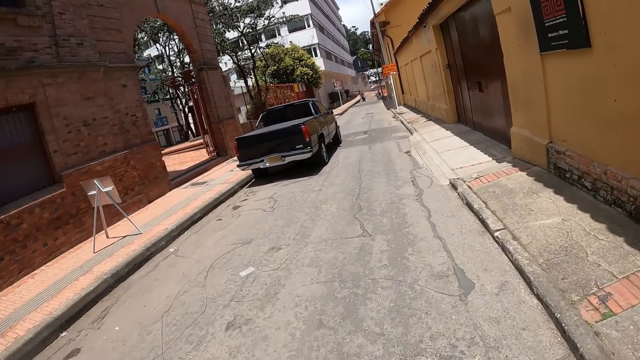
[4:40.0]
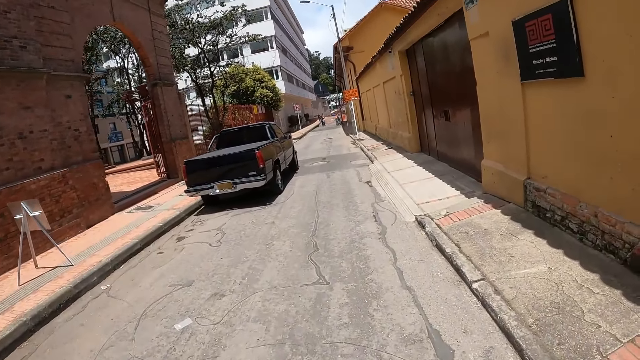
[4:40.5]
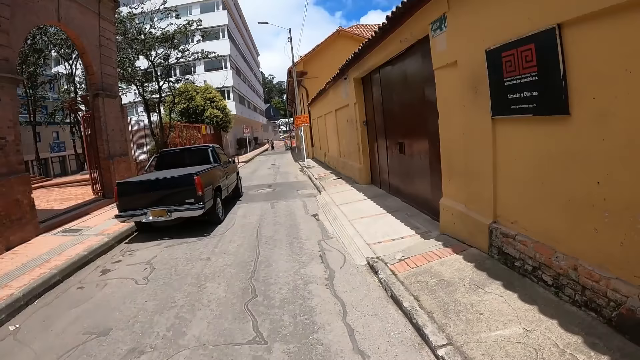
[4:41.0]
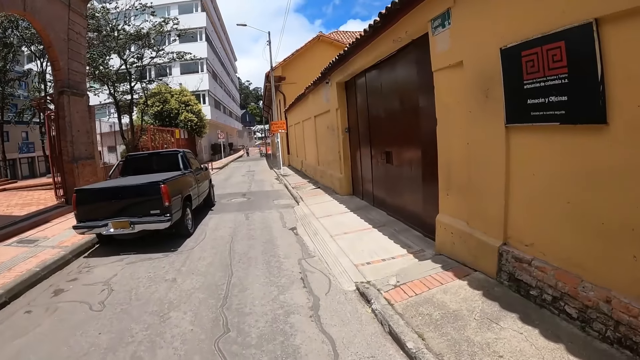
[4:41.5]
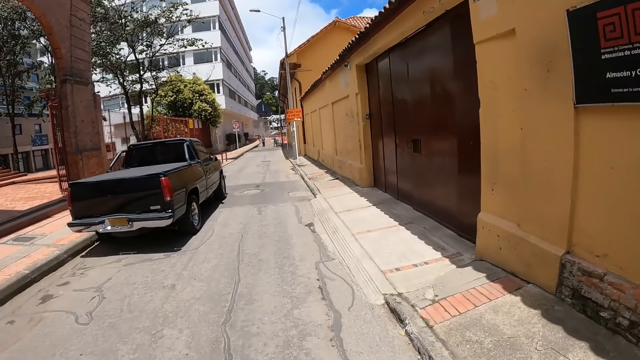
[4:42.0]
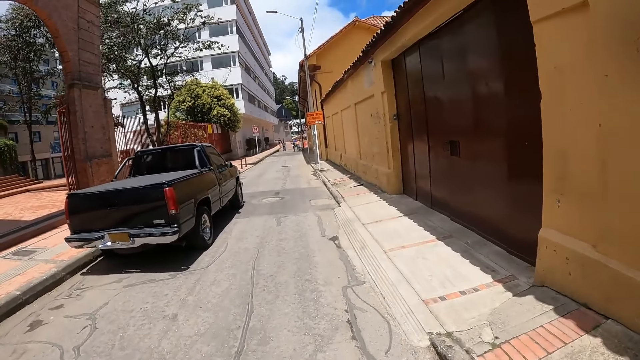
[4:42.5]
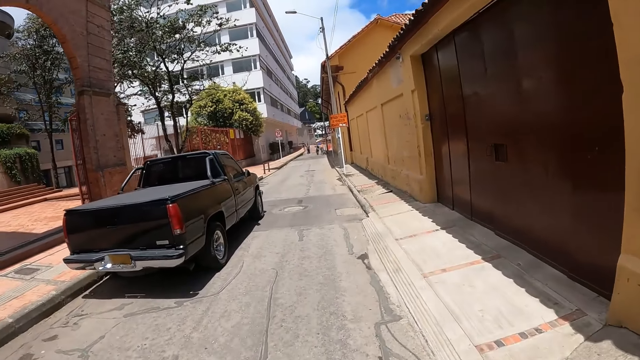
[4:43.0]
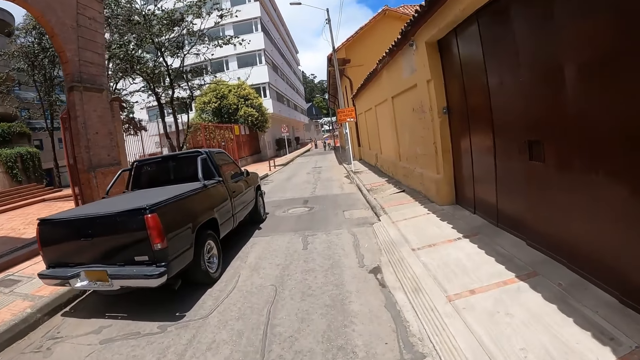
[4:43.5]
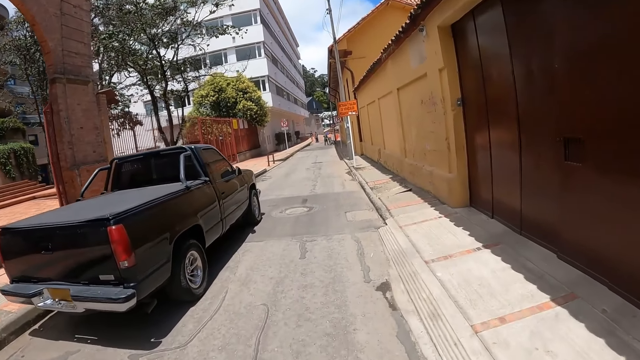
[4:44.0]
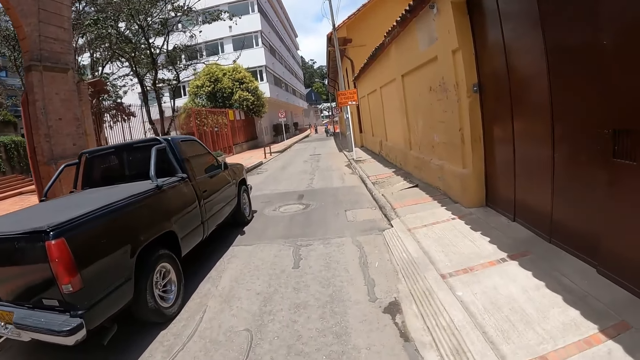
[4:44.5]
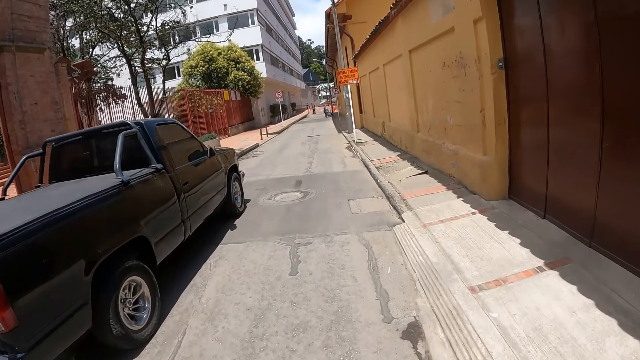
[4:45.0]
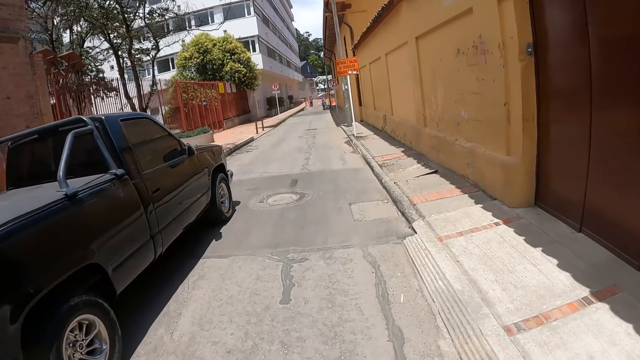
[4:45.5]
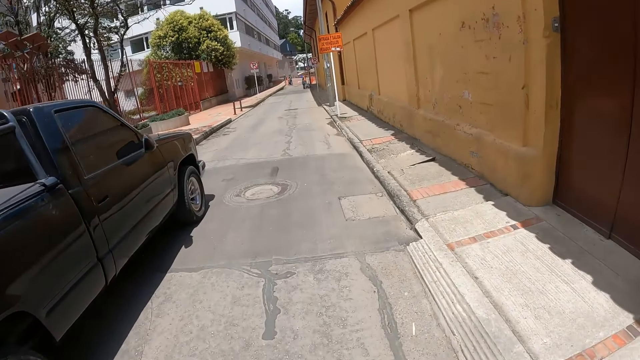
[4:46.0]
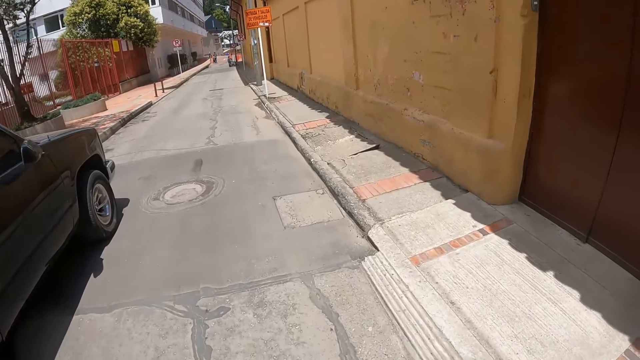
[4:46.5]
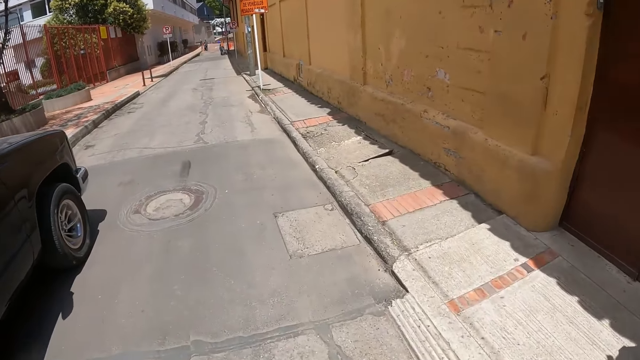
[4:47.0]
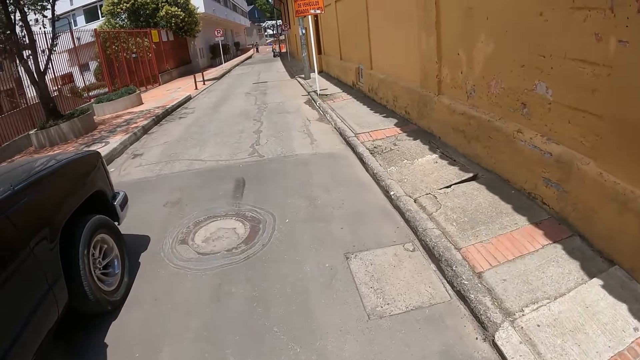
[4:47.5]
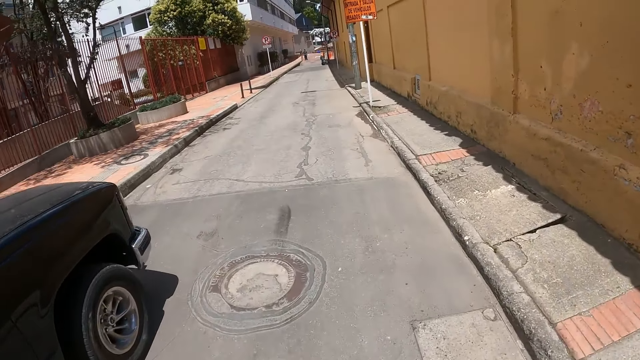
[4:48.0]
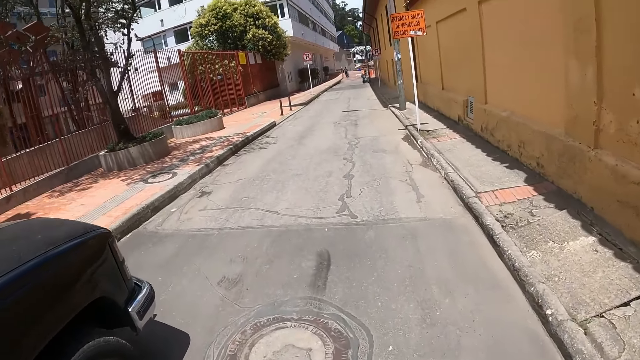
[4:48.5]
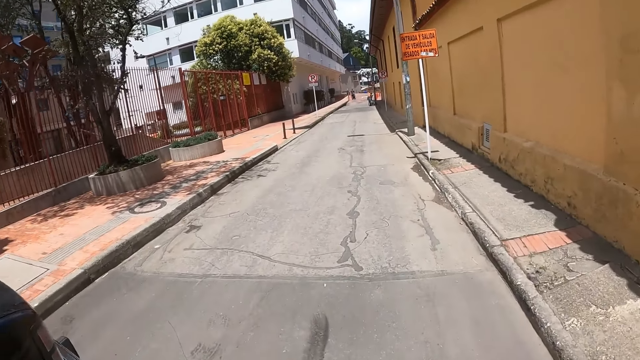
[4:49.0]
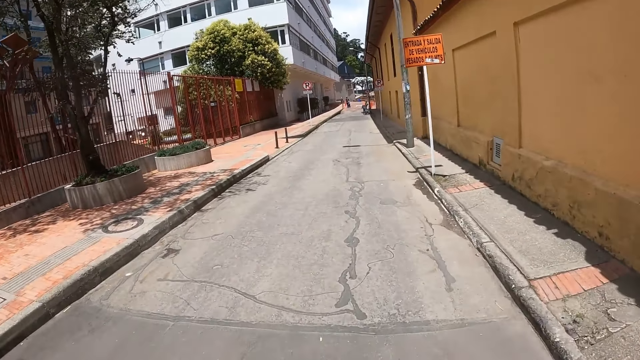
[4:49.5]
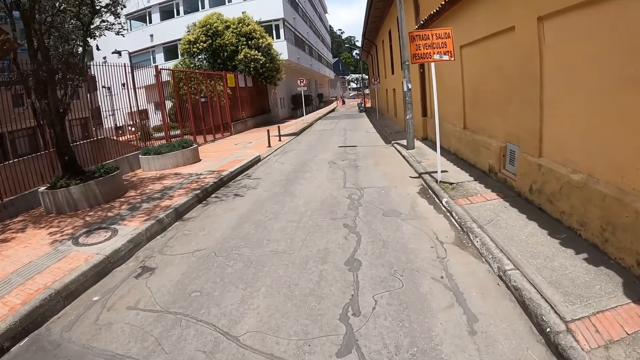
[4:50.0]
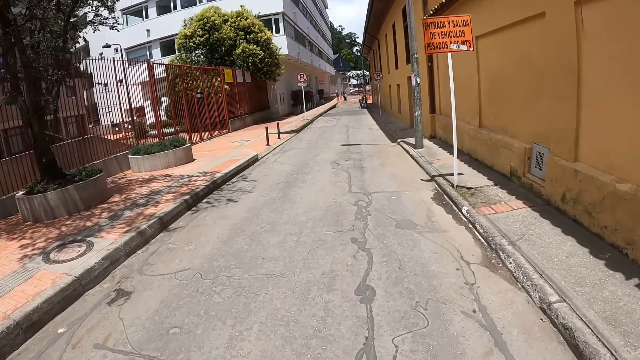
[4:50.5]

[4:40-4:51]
The camera wearer looks down. They look down again.

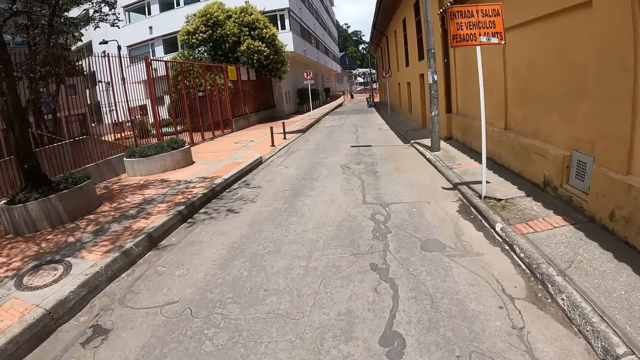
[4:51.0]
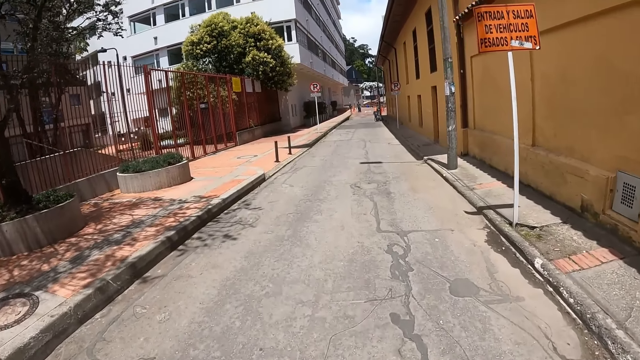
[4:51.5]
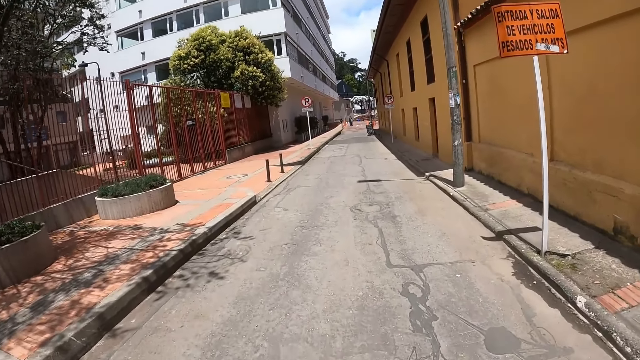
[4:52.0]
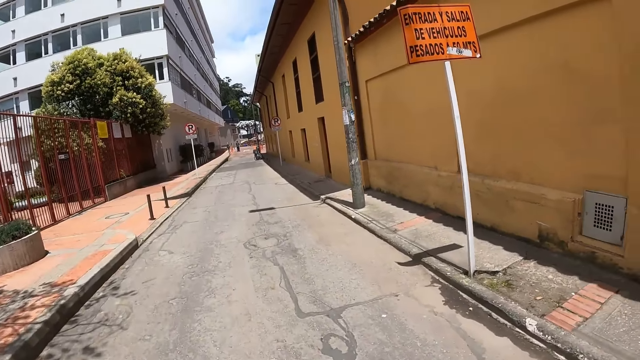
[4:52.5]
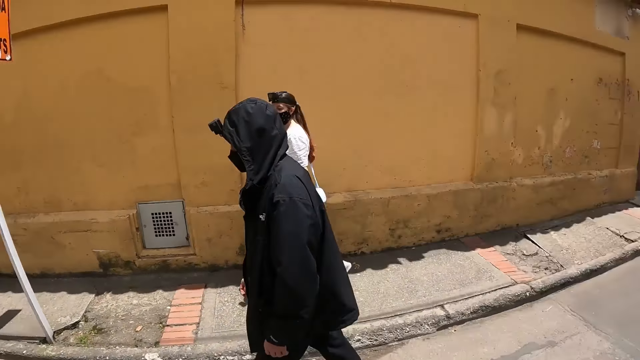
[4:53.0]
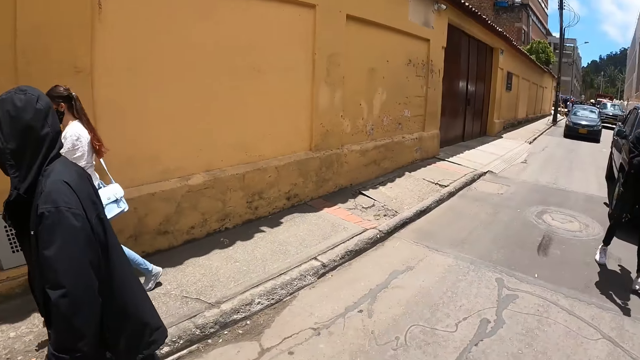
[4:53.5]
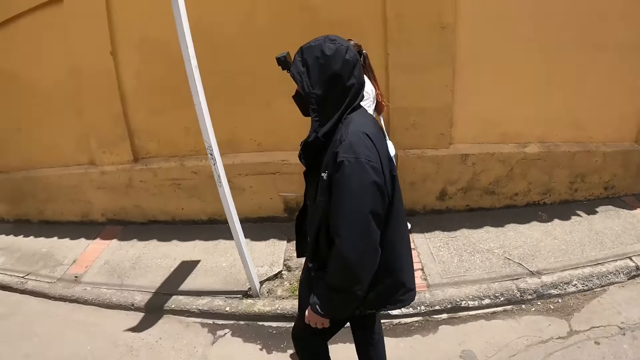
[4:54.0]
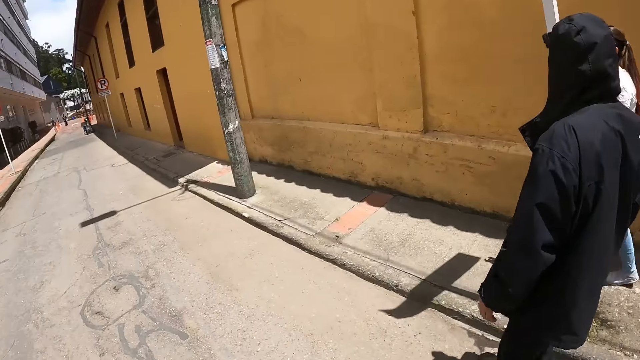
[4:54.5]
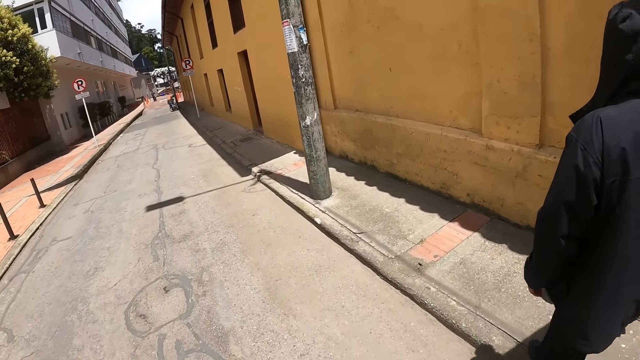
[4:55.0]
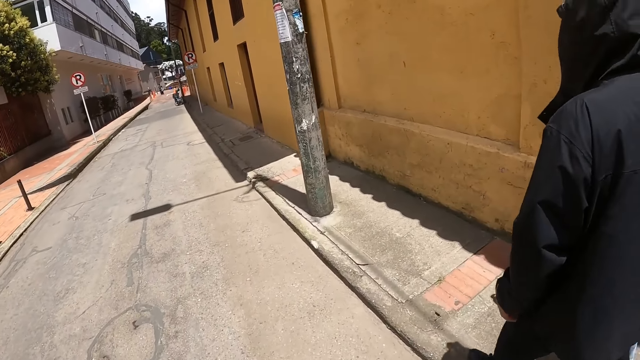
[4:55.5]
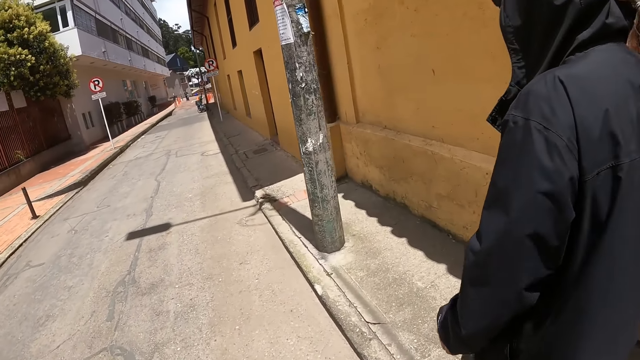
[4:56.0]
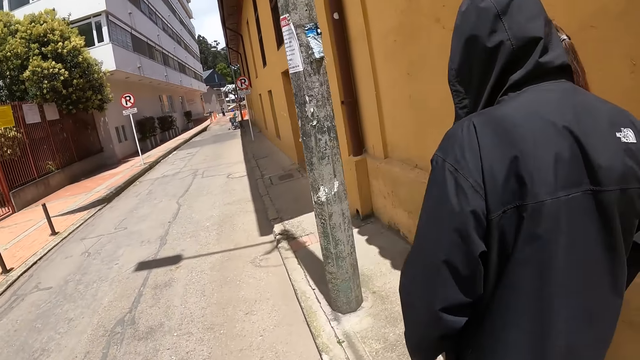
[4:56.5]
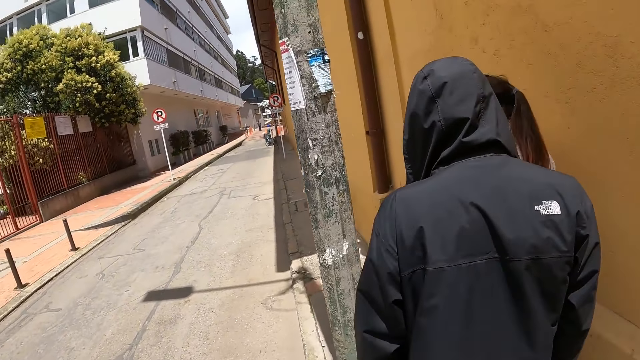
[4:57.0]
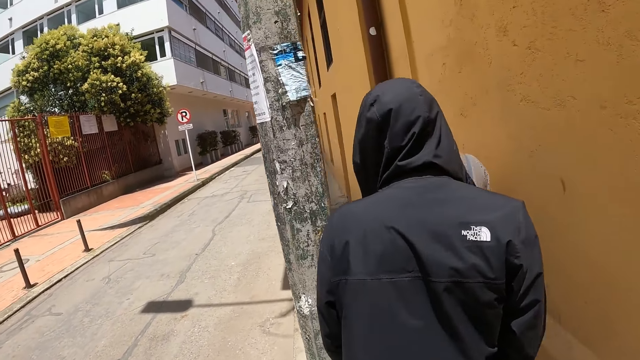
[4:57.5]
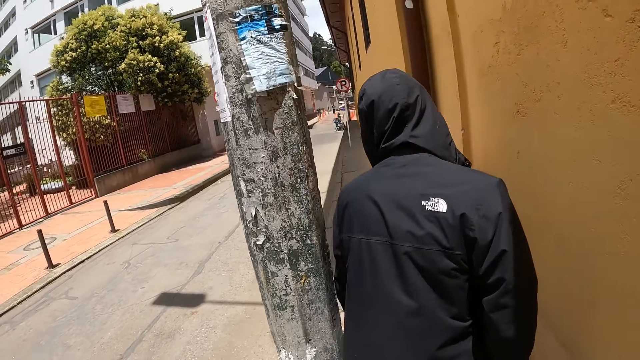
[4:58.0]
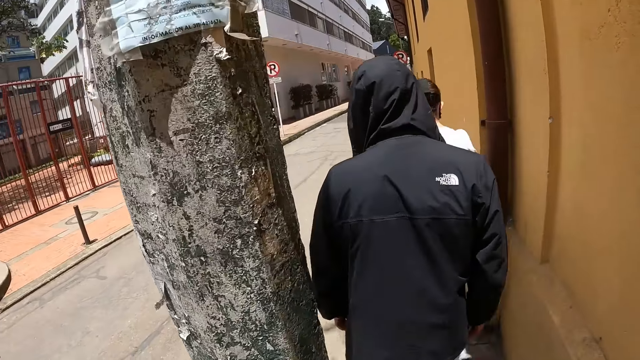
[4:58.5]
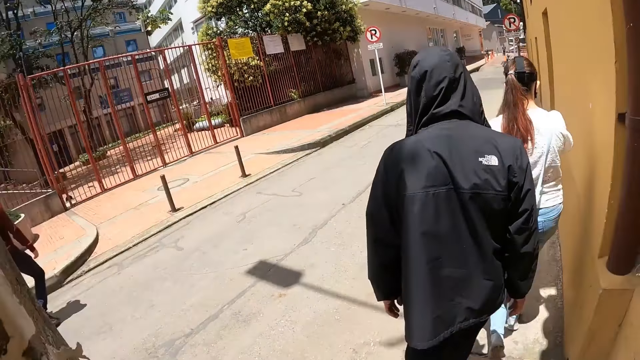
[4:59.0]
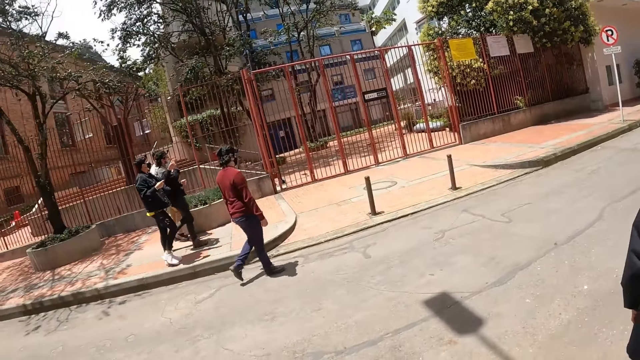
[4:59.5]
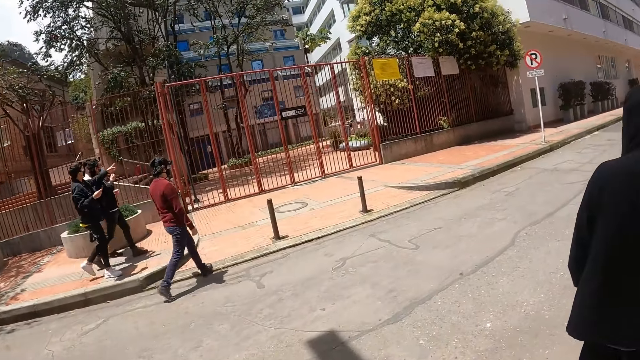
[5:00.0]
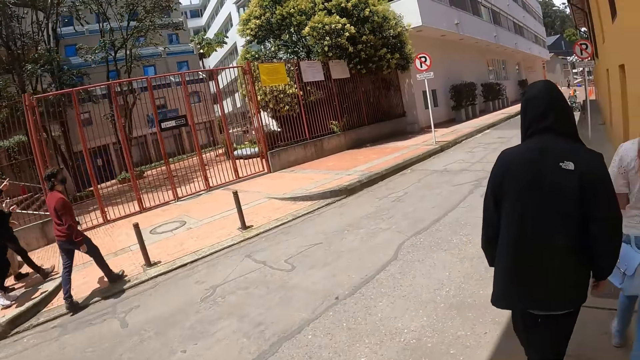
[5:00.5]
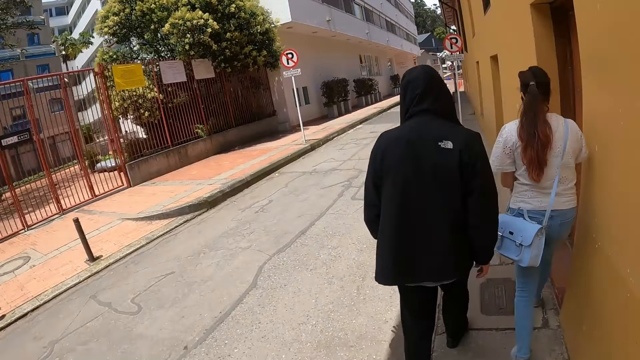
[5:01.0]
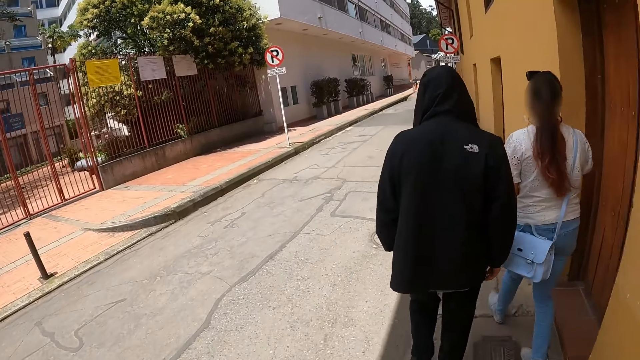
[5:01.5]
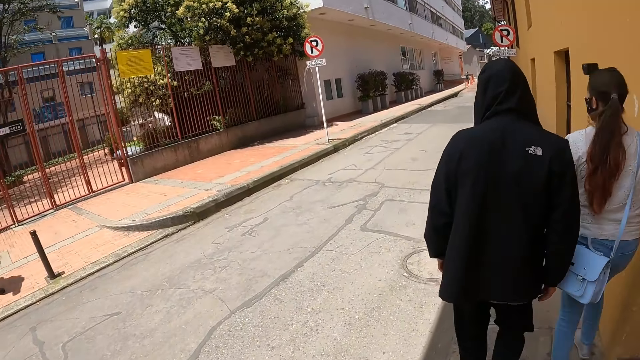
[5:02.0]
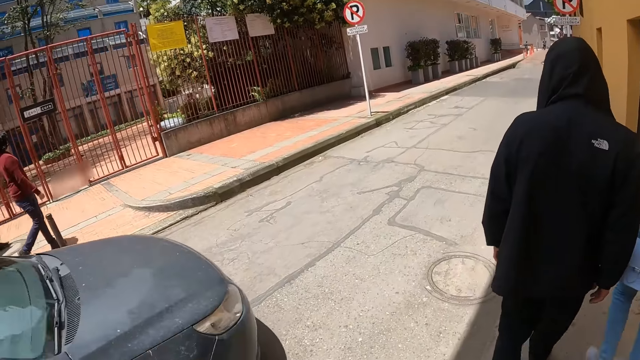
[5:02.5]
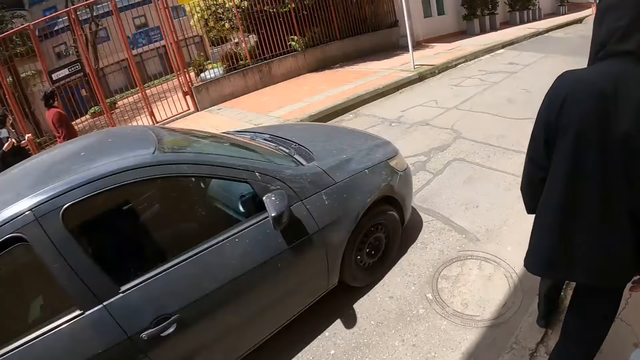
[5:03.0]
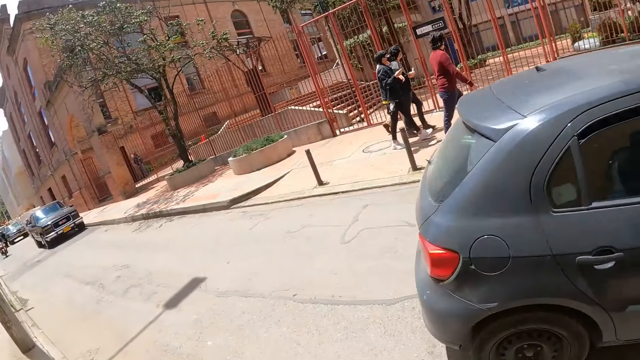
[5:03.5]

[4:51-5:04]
The camera wearer turns around. They look backwards. They walk on a road. They look around. A man points at a place far. The camera wearer walks on the road. They look around.
